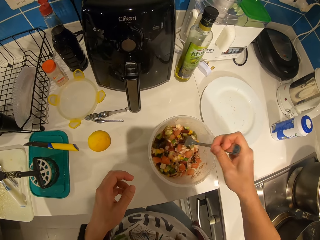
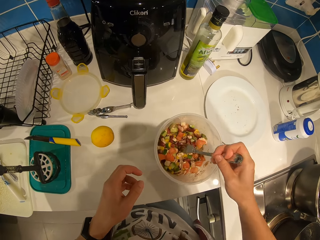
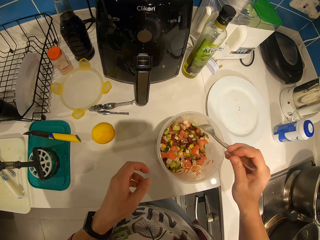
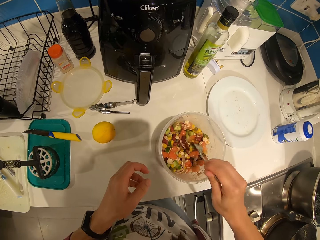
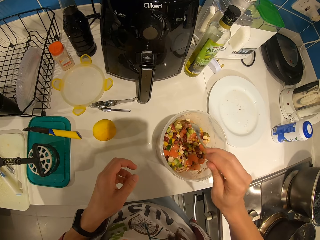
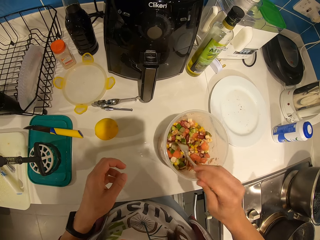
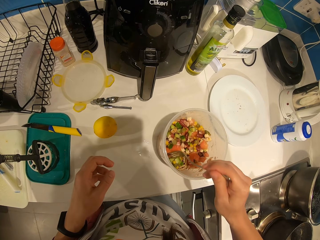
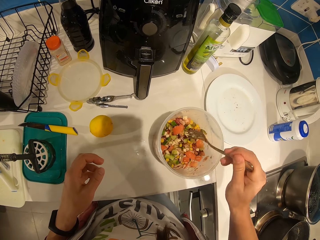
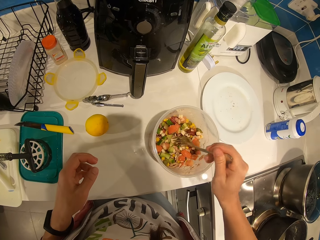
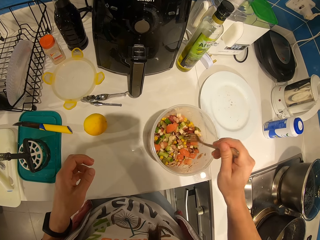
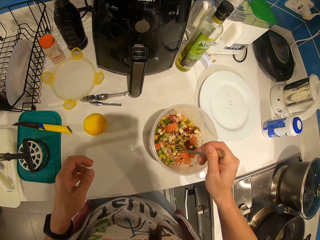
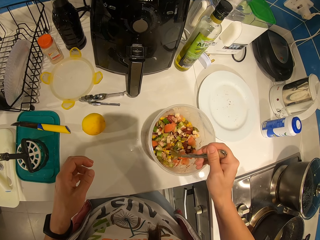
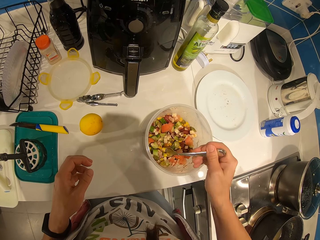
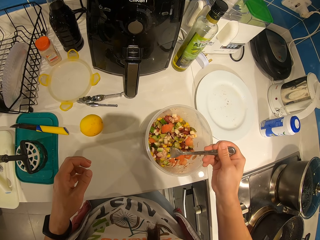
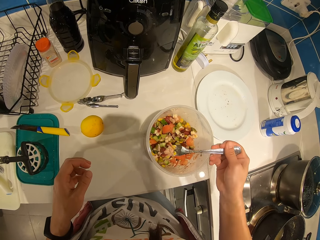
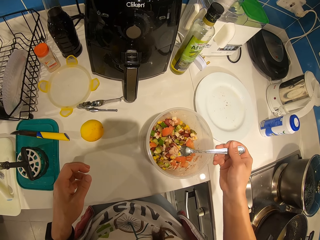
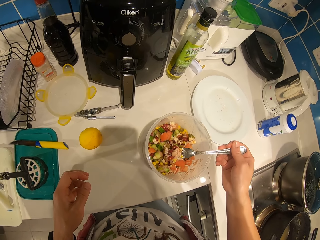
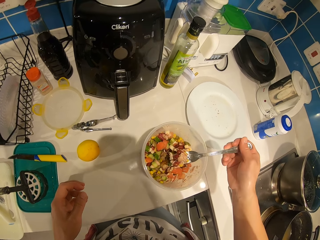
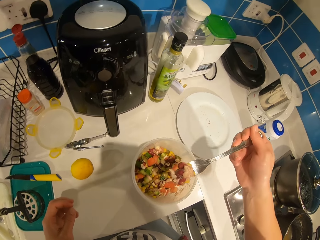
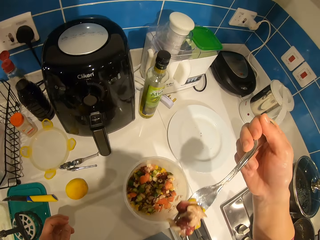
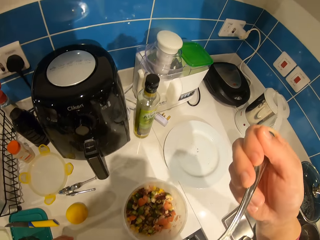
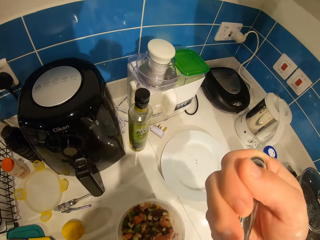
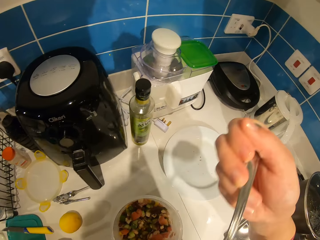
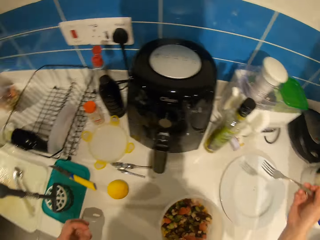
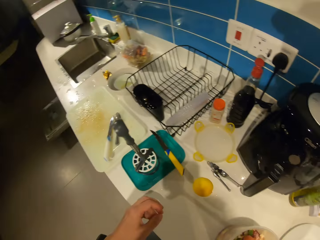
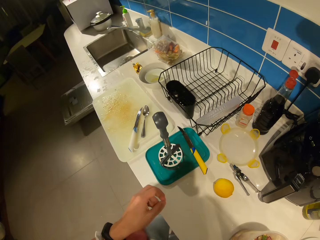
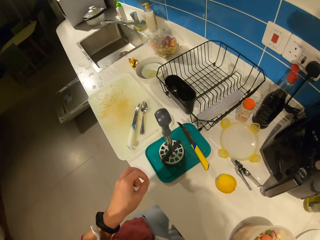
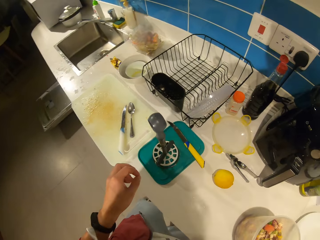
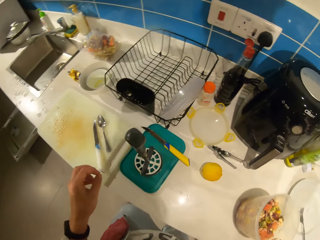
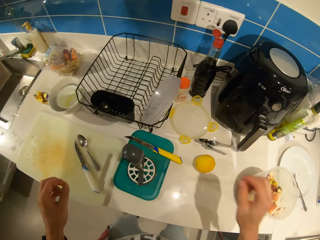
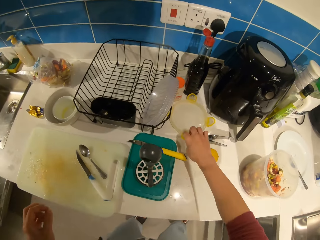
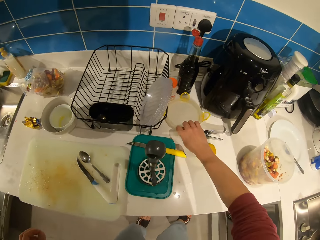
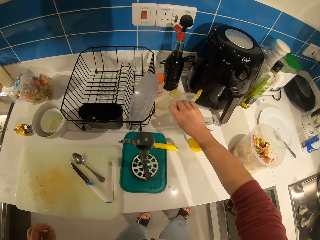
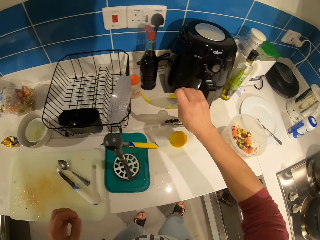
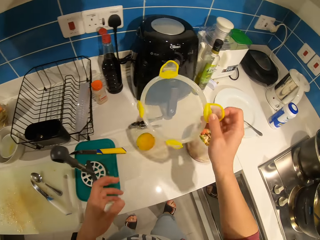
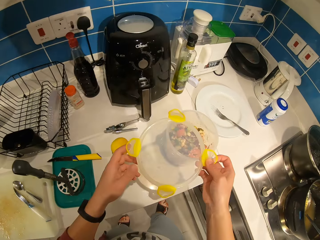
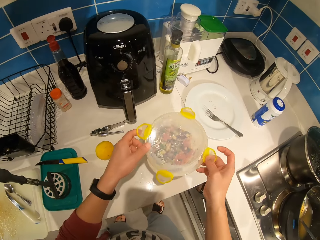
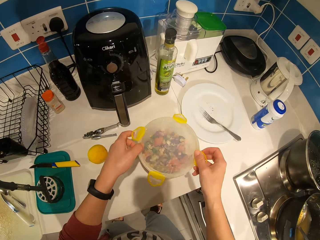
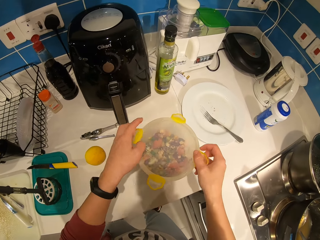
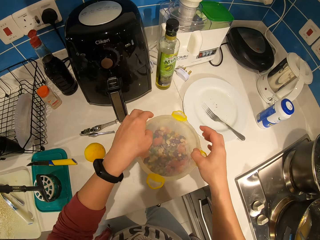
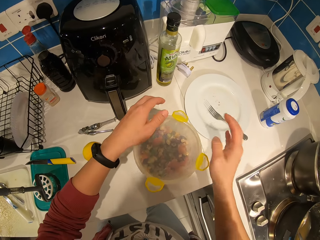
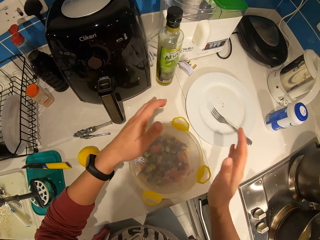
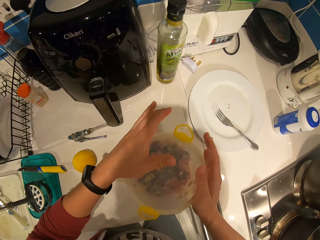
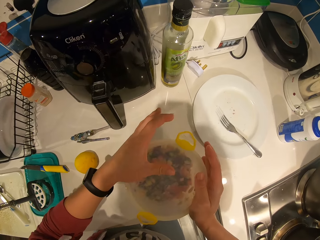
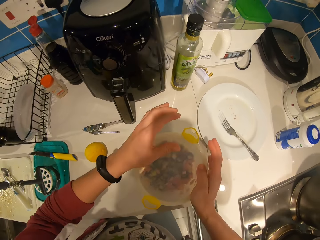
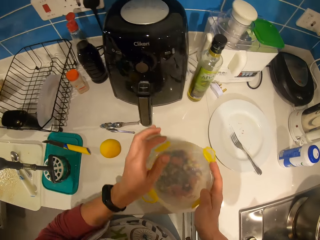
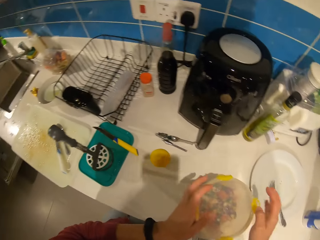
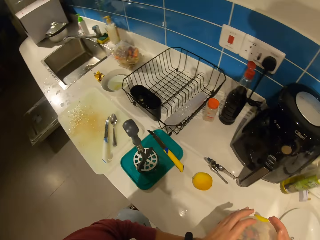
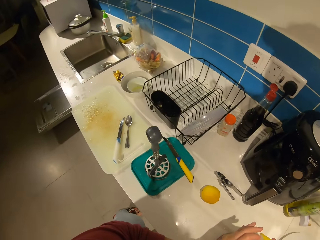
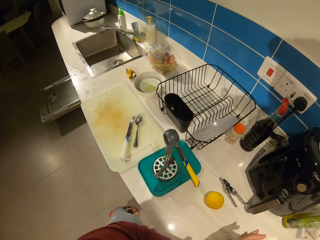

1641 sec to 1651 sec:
The camera wearer stirs the food mixture on the container with the fork. They scoop the food with the fork. They eat the food. They place the fork on the plate. They pick up the container lid on the counter top. They cover the bowl with the lid.

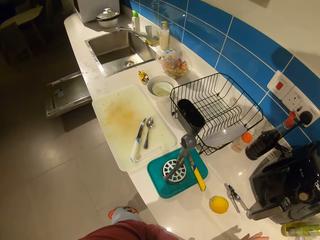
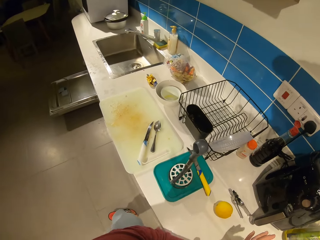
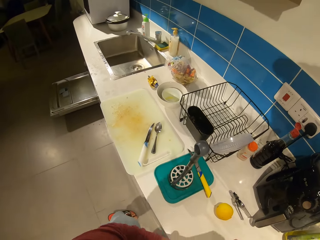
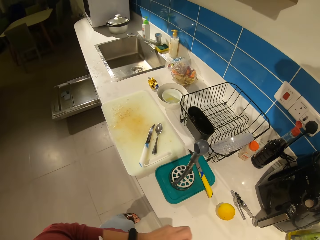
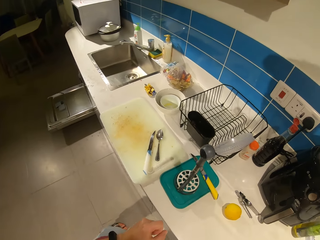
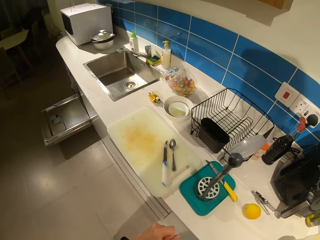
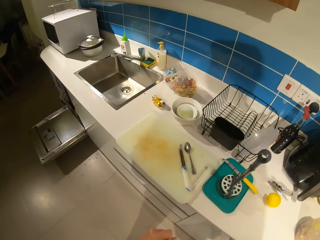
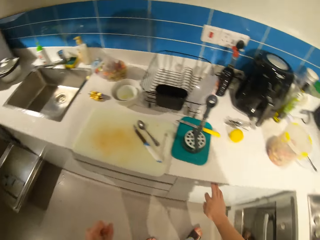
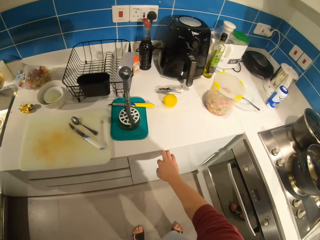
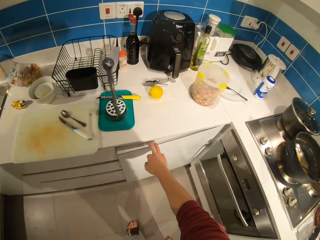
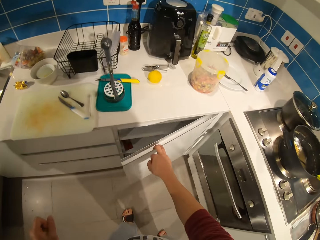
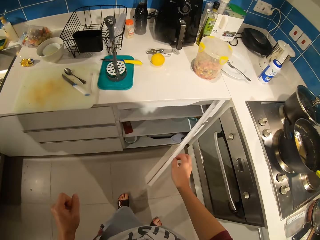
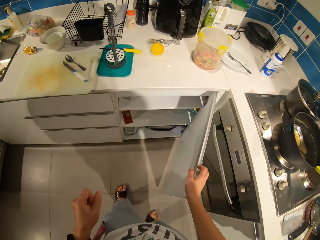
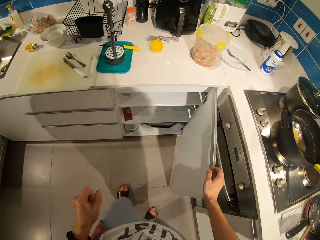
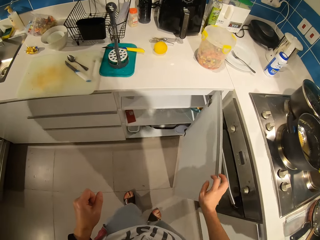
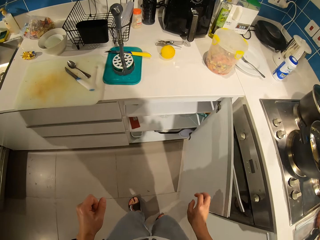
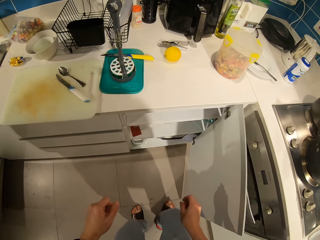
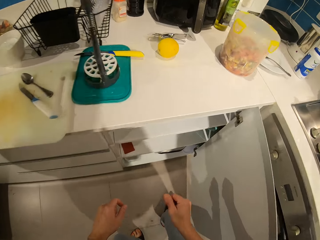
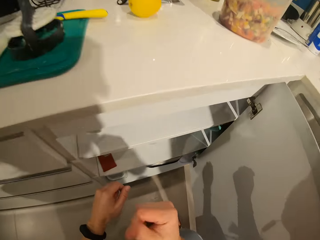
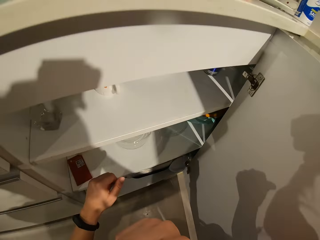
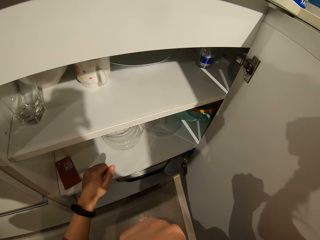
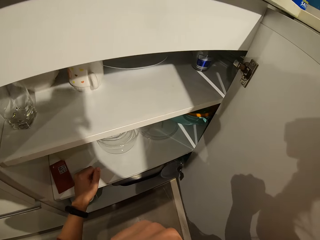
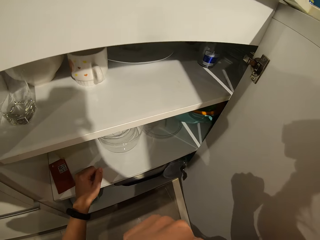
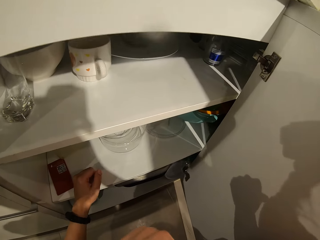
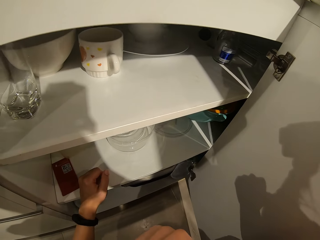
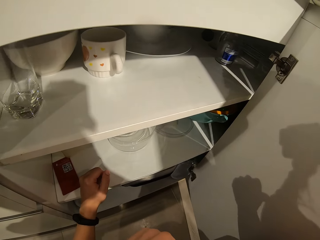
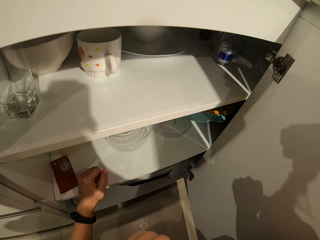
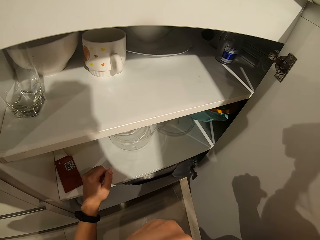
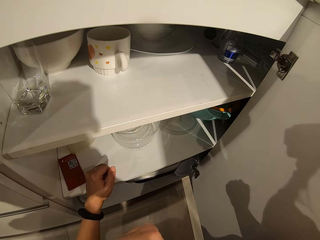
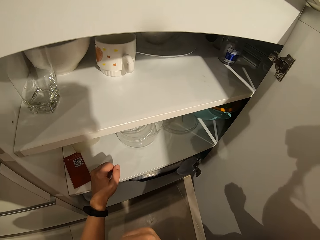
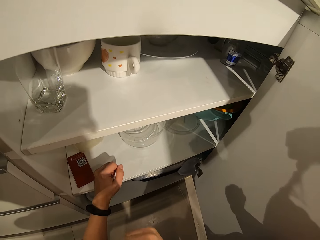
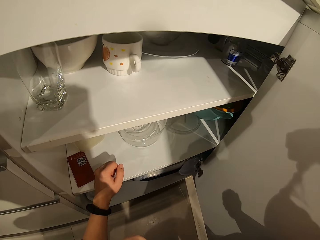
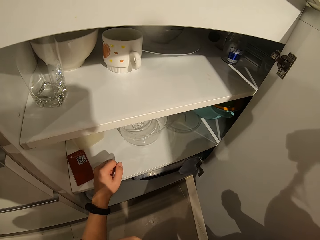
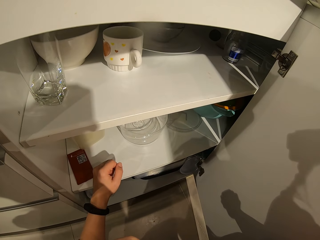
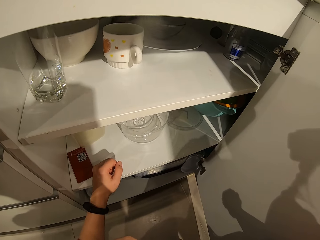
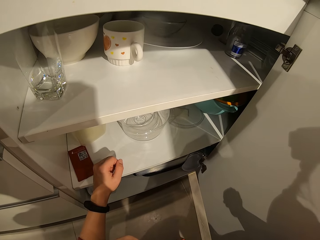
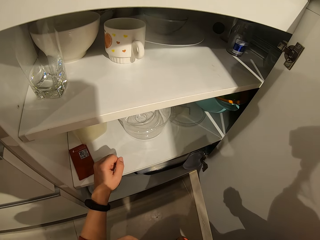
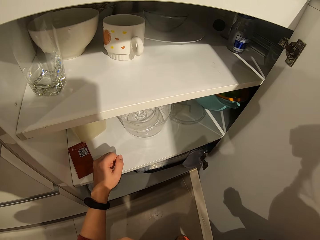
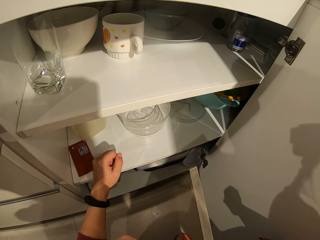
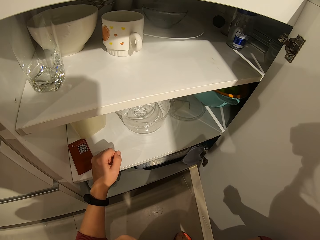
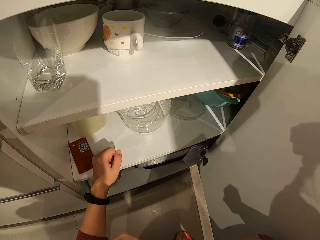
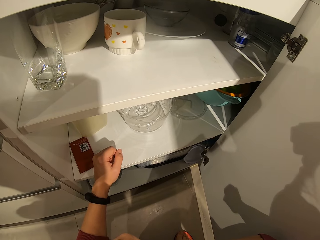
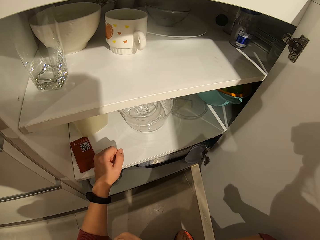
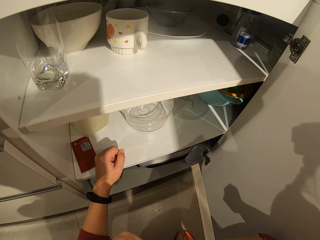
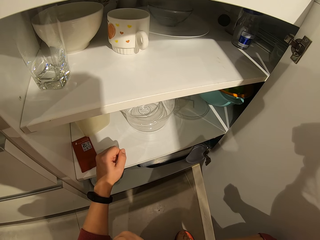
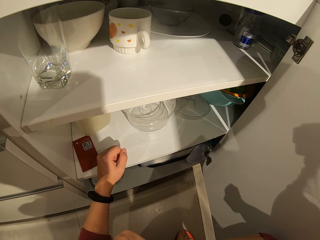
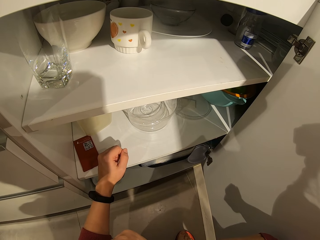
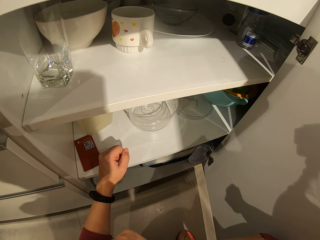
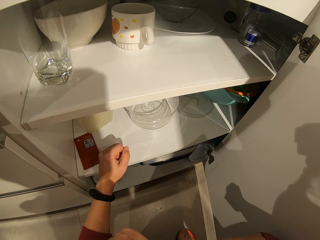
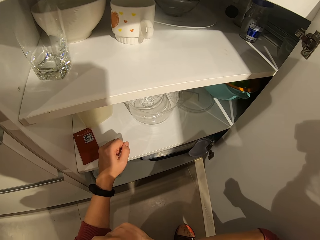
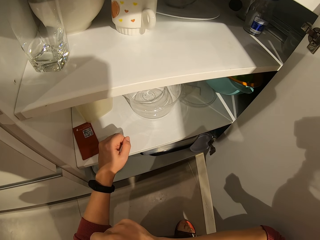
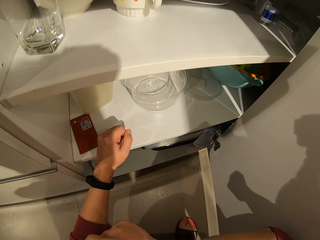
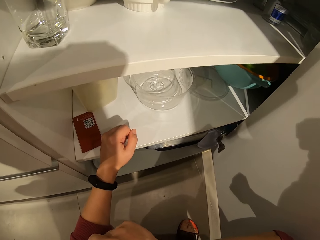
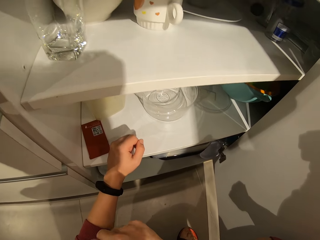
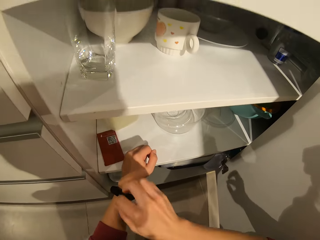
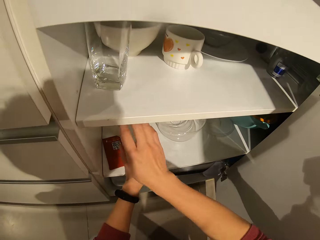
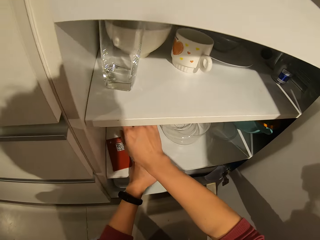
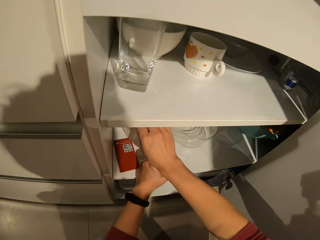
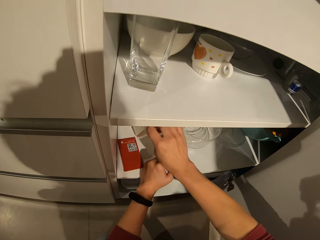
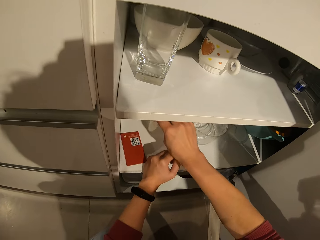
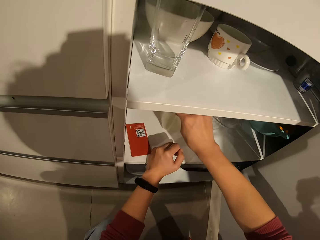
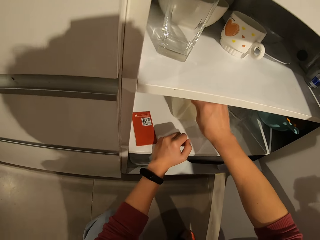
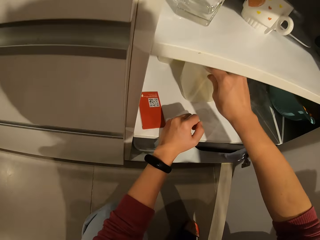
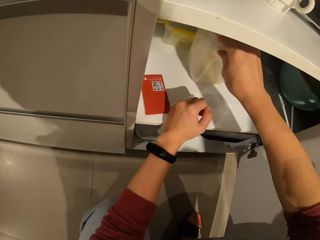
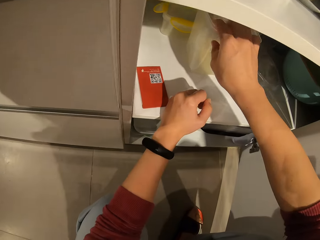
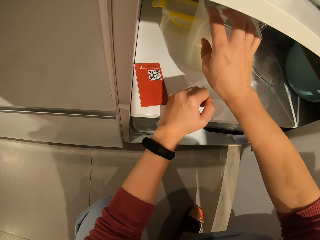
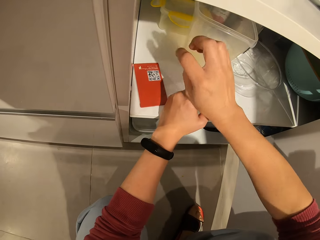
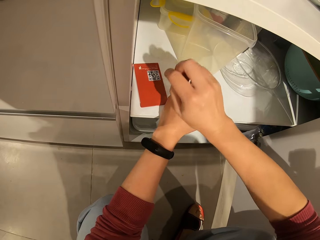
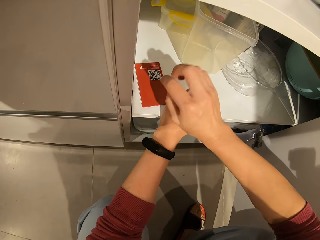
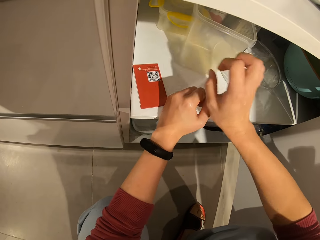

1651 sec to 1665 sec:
The camera wearer opens the countertop drawer door. They bend on the drawer. They stare at the drawer. They shift containers inside the drawer shelves.
